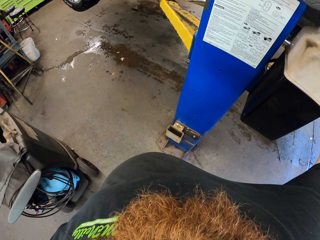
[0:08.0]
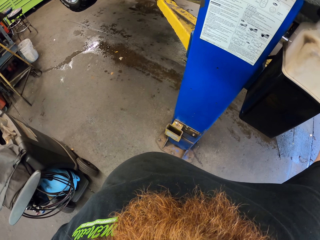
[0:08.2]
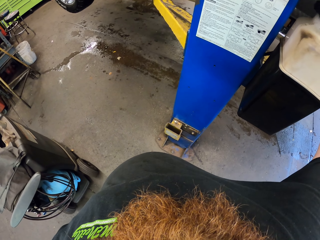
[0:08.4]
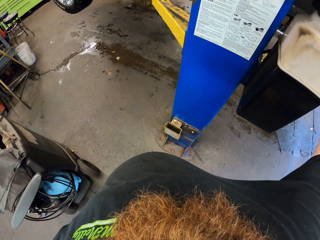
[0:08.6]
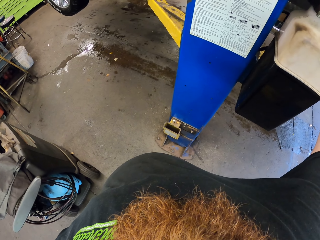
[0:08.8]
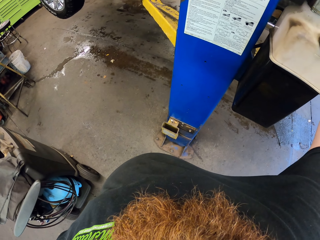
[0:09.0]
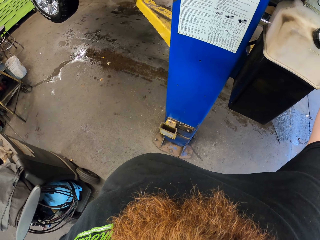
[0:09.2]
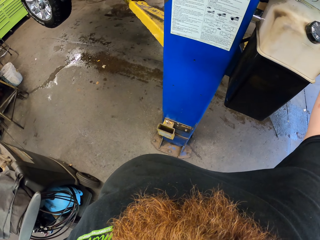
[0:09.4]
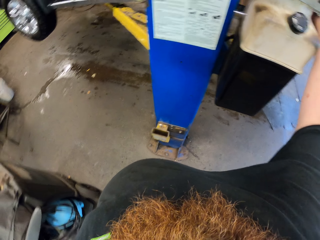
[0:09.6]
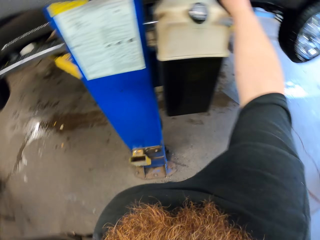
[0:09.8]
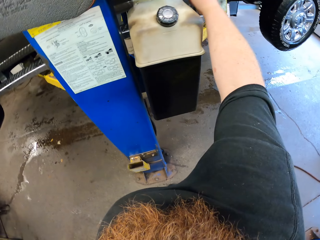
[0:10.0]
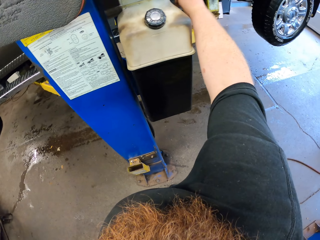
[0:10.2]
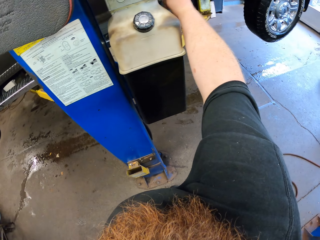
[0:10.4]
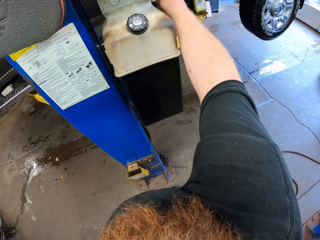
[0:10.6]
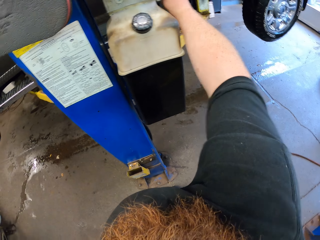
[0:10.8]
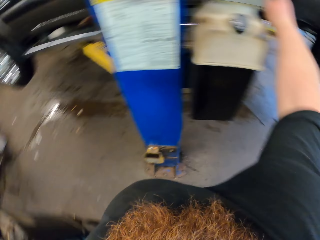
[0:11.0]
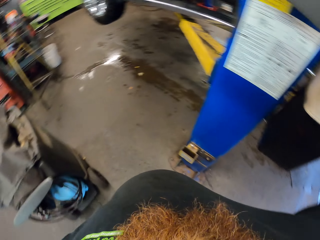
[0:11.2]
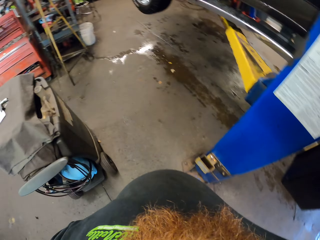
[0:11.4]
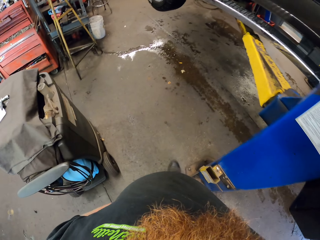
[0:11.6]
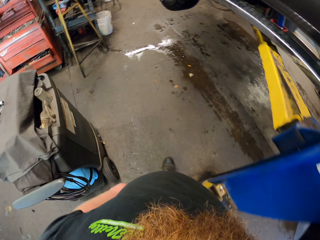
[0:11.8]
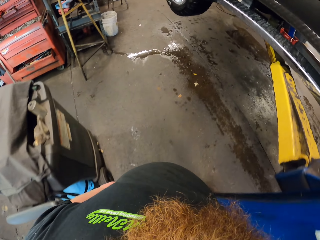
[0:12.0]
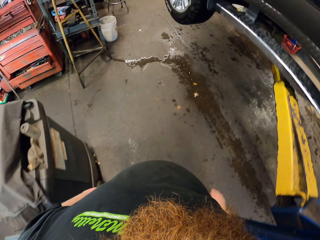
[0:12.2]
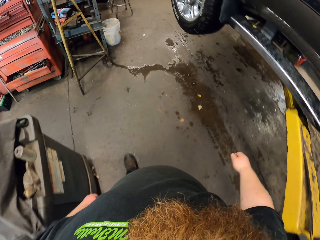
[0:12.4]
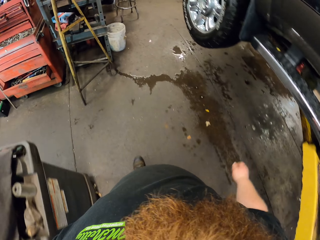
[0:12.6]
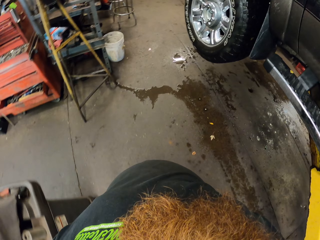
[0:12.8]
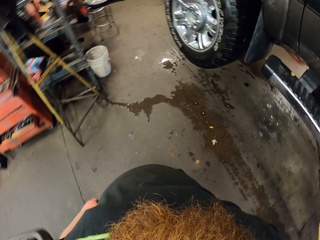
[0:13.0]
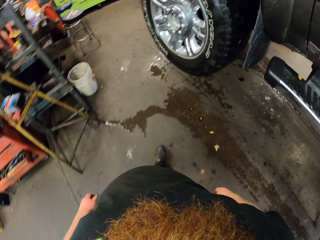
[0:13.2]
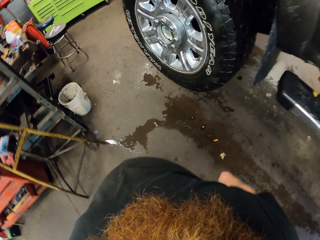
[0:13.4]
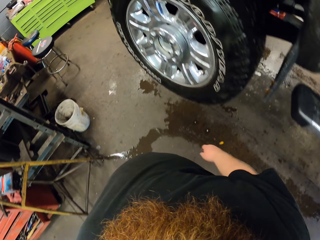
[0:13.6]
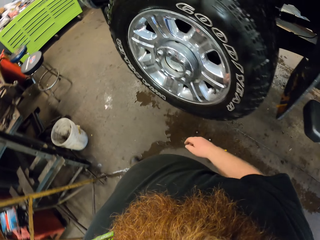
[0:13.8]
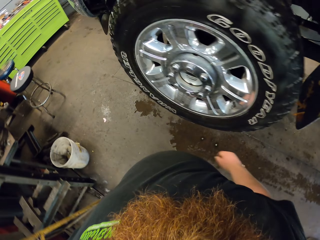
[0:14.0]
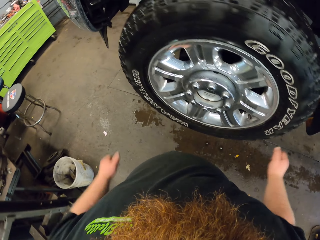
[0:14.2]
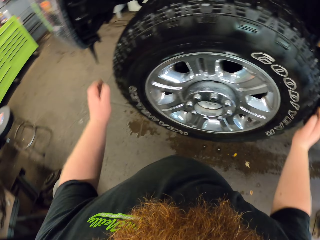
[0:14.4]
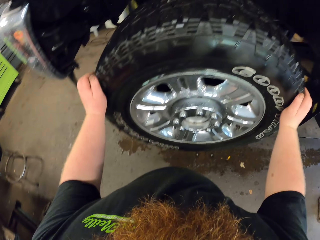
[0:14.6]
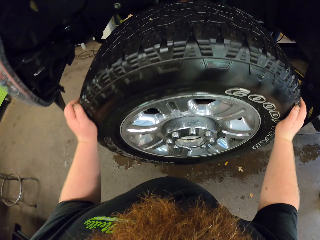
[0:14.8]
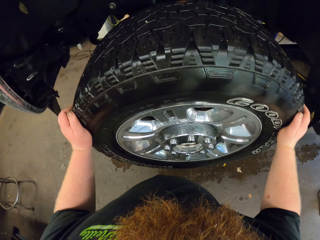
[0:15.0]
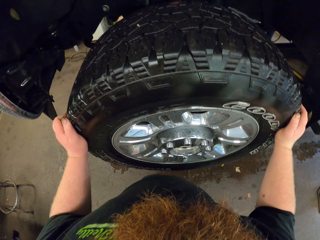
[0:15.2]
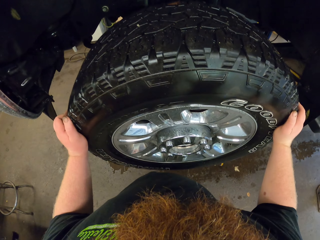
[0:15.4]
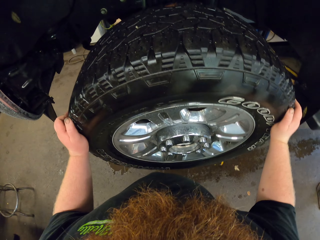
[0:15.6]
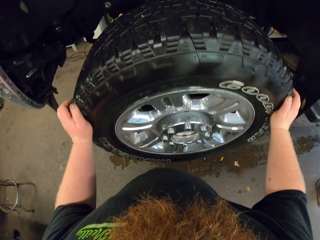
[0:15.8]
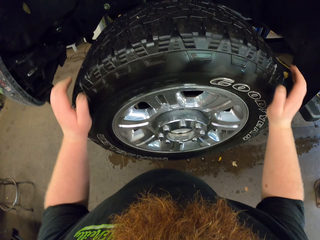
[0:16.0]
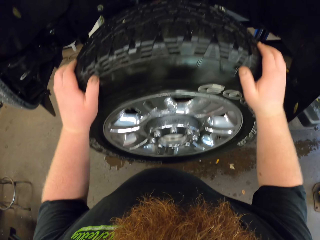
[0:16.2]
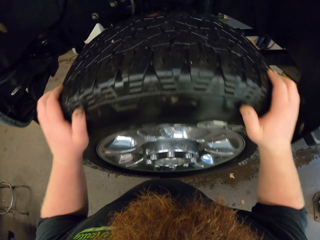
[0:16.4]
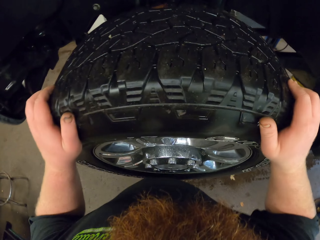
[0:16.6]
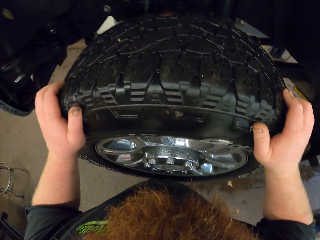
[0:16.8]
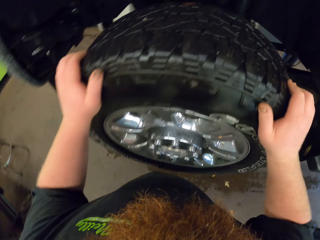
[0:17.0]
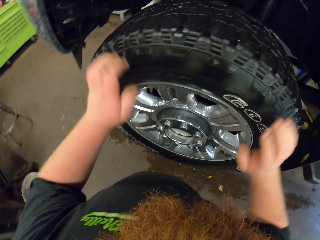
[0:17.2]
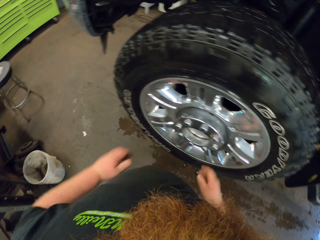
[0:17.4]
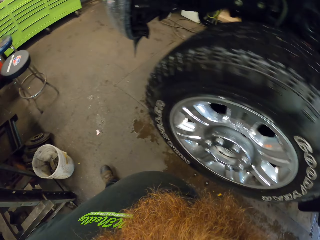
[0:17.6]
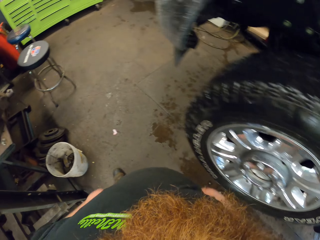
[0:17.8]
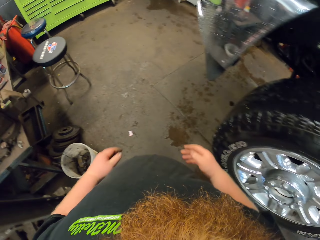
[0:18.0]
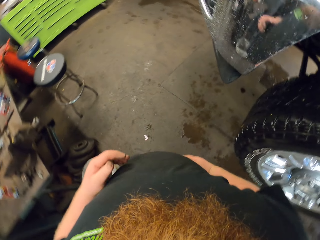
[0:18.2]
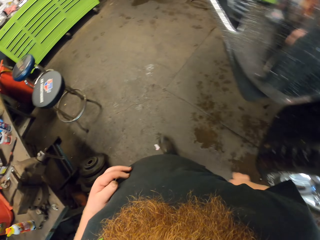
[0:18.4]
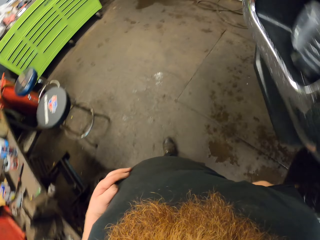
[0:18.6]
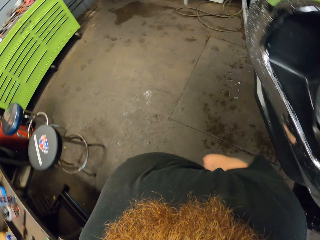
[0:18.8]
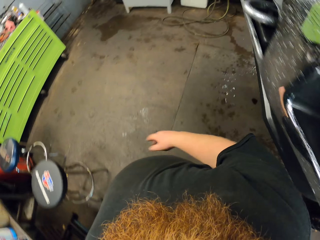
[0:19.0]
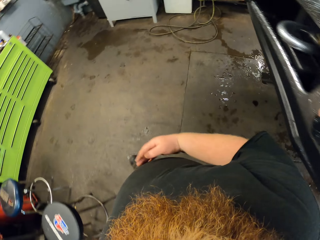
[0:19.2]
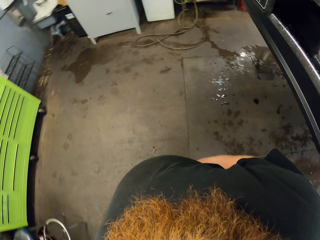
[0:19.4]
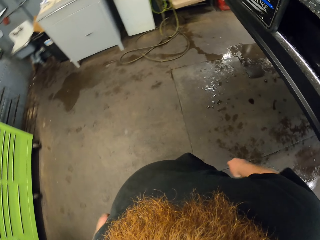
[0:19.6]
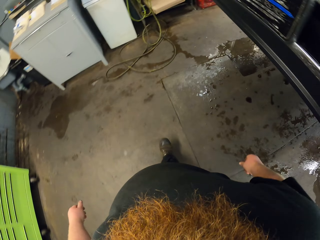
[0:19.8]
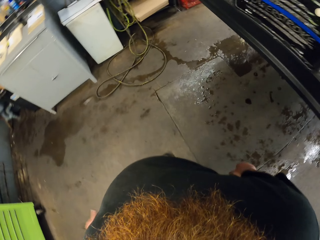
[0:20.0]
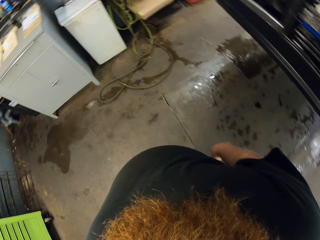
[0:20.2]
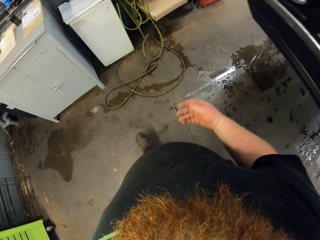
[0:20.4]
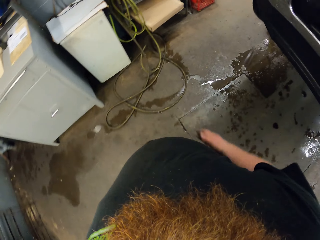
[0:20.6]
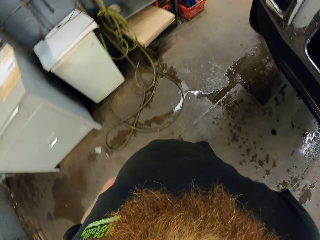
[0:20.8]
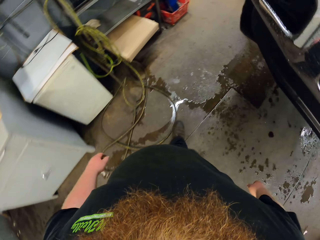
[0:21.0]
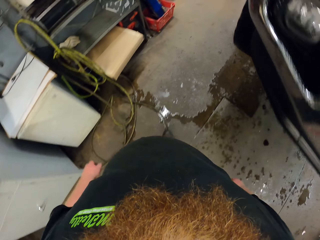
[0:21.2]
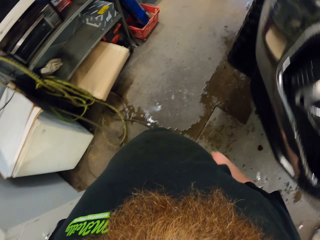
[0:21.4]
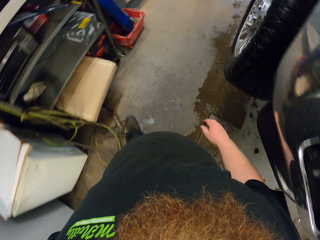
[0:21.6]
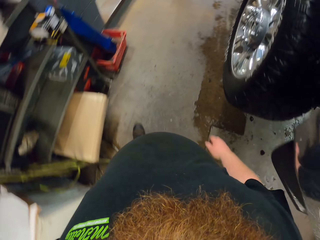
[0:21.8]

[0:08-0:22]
The camera wearer holds the fuel tank. They walk around the garage. They shake the car wheel. They walk around the garage.

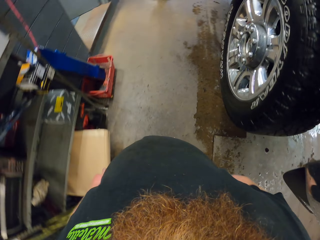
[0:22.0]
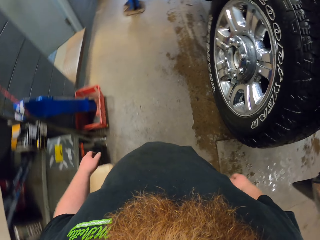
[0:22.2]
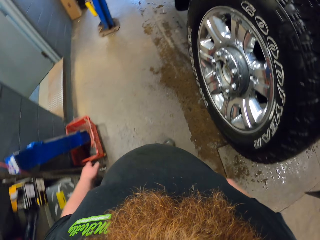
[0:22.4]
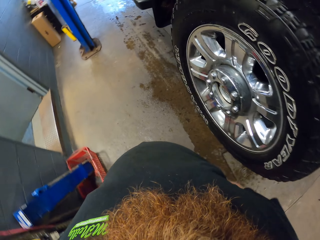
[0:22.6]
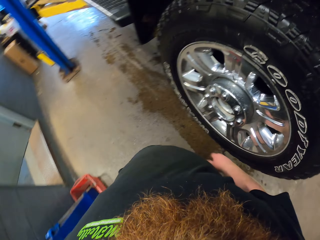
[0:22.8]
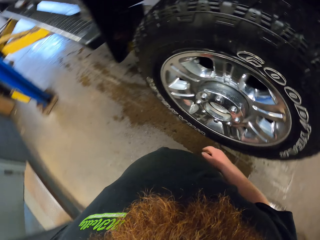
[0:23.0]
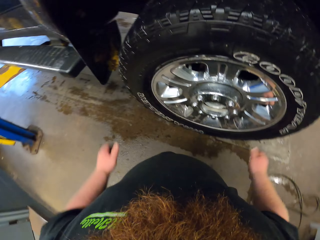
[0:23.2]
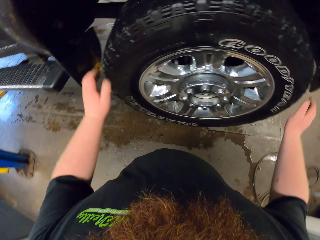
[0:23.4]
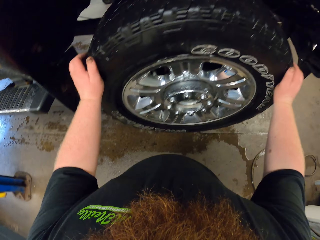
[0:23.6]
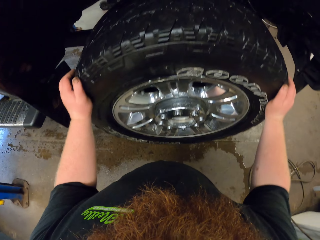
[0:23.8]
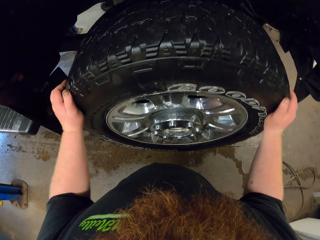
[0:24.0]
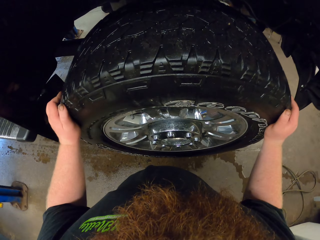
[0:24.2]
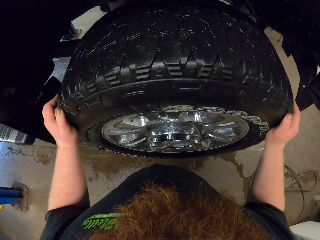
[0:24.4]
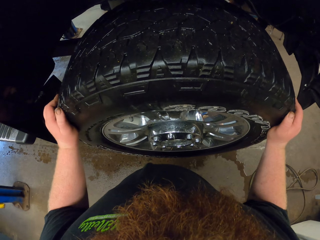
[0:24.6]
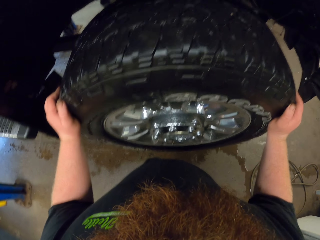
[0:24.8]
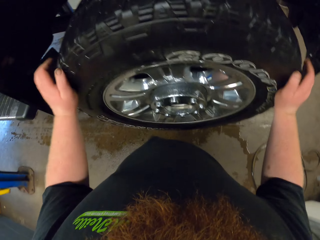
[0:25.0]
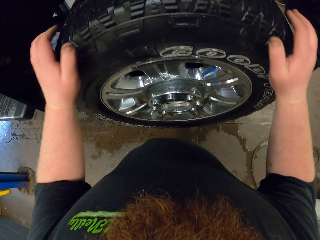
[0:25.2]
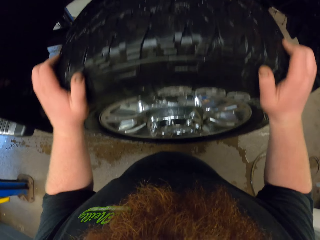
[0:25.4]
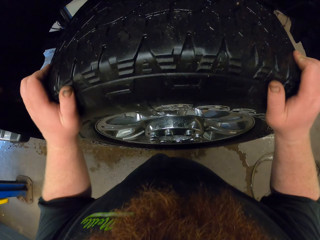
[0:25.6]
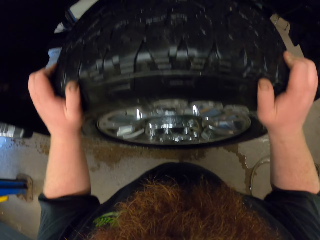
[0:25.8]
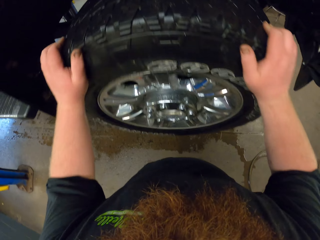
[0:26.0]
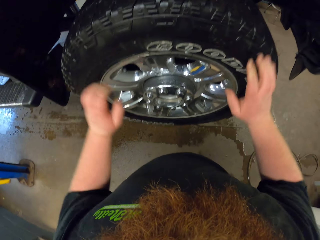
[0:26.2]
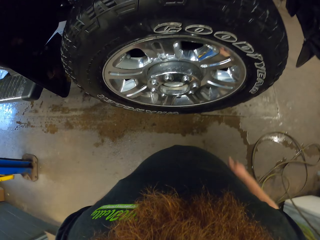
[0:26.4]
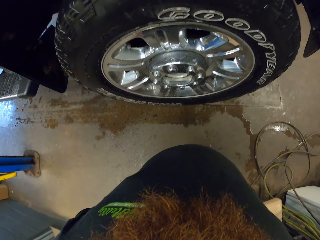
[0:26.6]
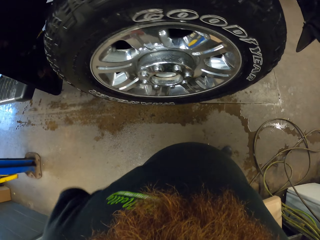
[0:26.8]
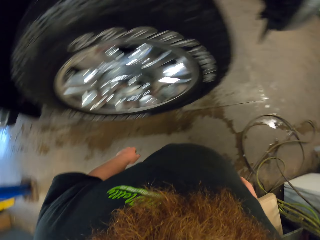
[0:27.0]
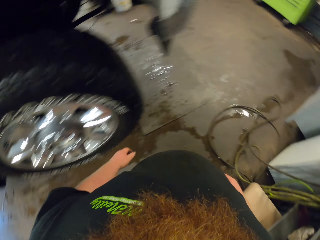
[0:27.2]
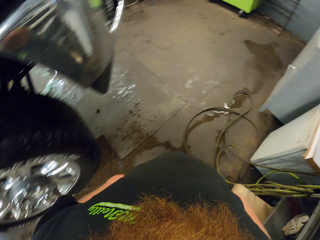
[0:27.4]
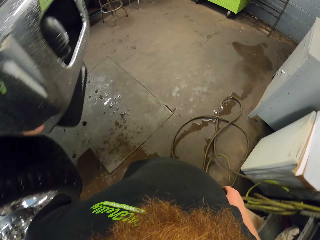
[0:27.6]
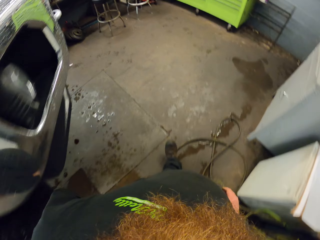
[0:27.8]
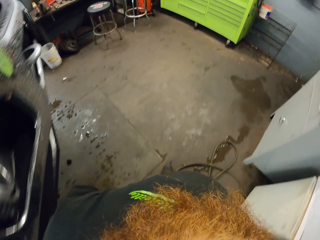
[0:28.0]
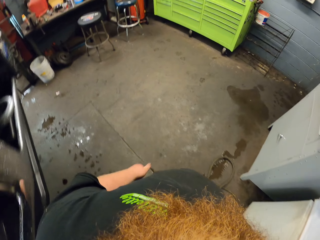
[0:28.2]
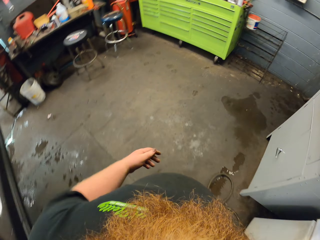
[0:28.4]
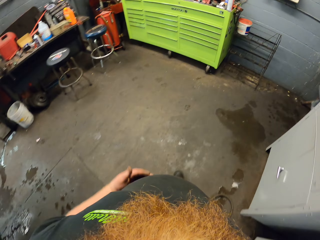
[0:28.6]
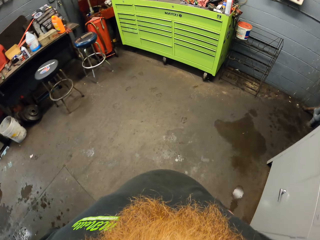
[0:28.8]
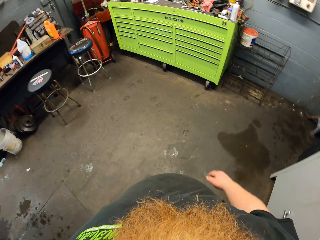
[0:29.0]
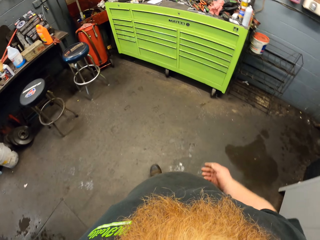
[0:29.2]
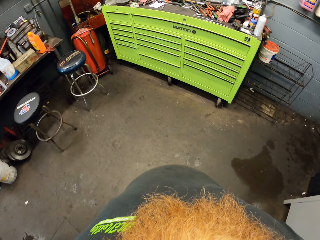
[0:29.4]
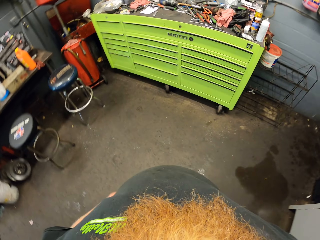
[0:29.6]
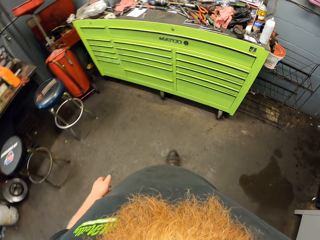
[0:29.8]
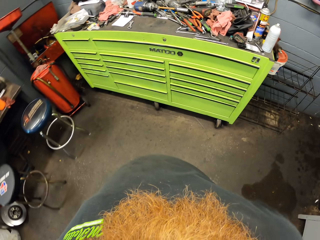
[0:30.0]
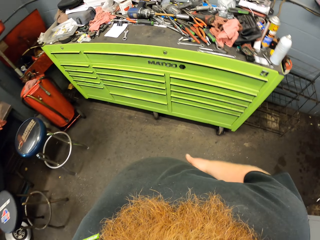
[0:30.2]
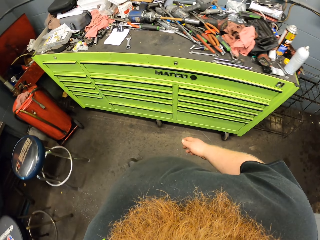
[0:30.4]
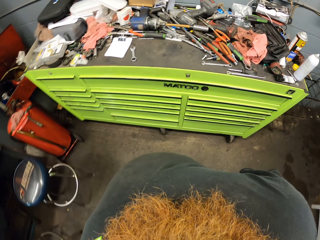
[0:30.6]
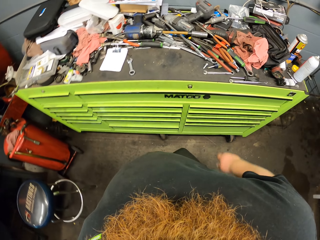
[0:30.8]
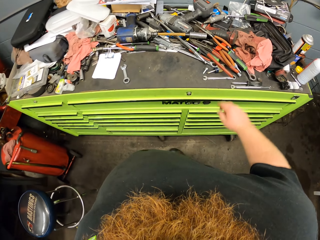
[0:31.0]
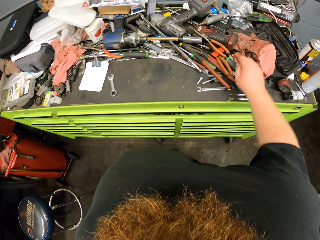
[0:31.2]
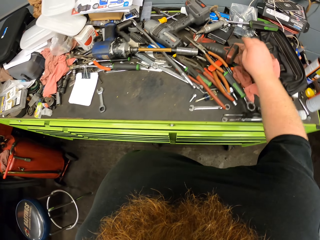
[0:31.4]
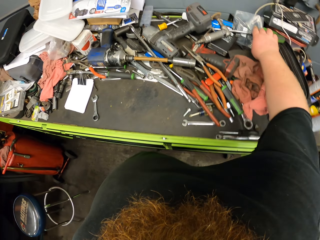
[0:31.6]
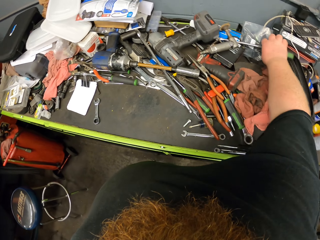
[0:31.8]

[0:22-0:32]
The camera wearer holds the wheel. They shake the car wheel. They walk around the garage.
